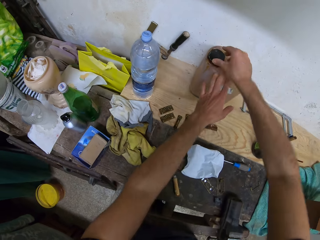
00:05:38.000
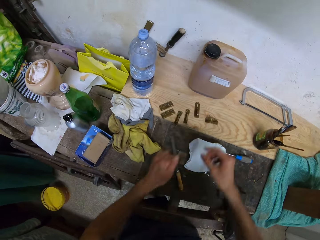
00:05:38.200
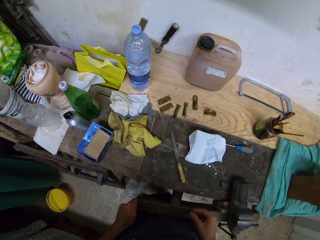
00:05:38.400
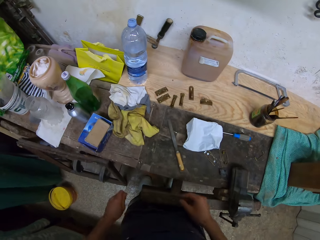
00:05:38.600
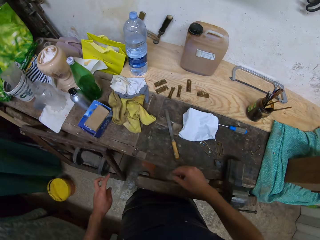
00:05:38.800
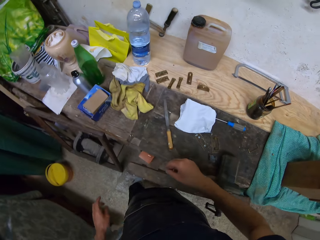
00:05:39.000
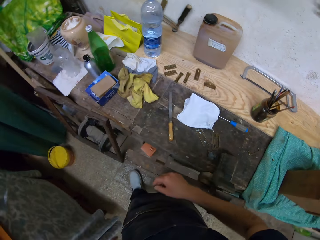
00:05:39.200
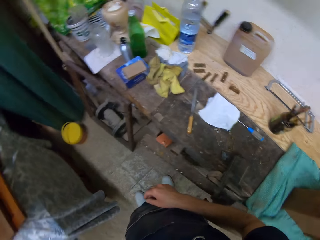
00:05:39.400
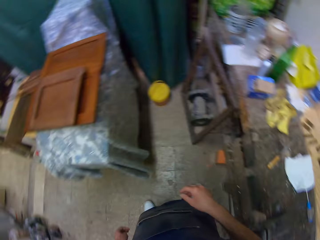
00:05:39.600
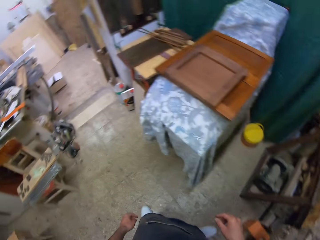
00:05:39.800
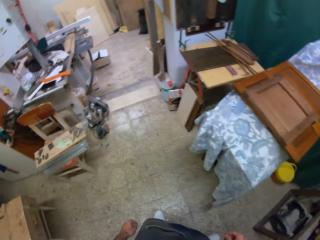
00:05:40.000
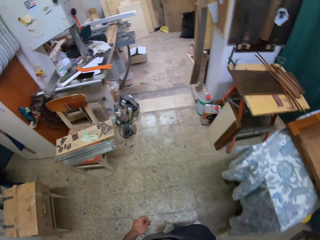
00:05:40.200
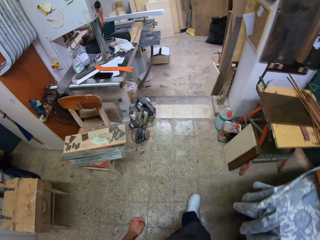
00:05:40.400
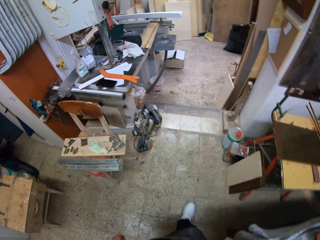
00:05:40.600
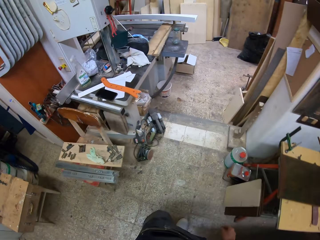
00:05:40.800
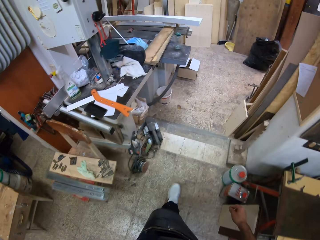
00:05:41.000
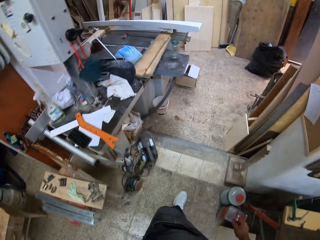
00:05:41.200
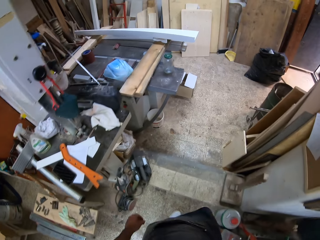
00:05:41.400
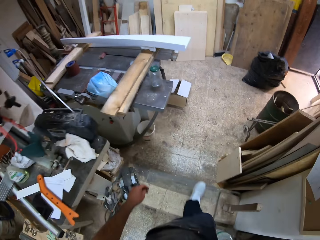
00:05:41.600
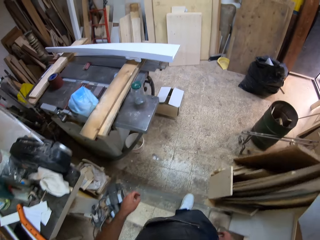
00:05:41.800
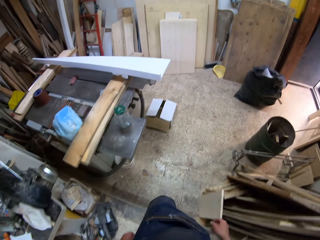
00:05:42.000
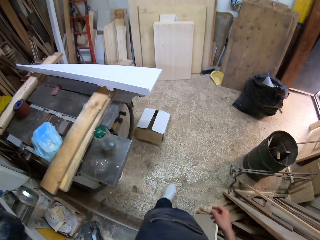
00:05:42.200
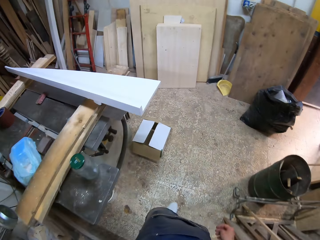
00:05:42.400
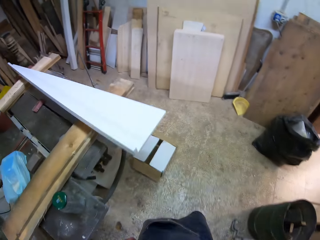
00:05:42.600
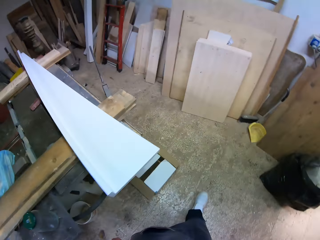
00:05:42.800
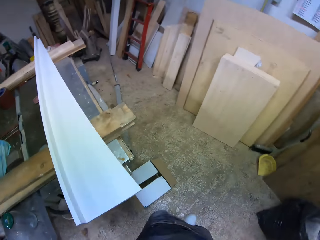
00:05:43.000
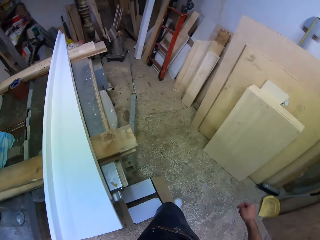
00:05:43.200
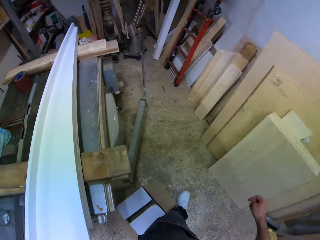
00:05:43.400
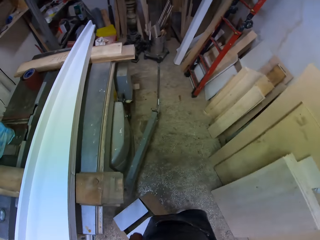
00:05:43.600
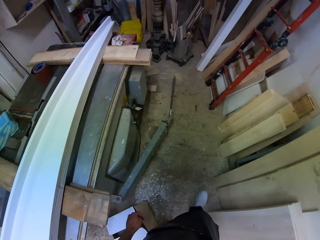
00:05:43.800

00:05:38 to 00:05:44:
The camera wearer walks to another part of the workshop. He turns around. He knocks a box with his leg.

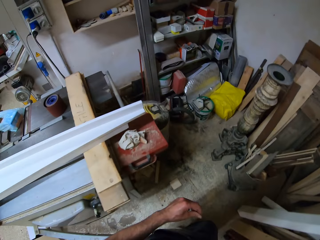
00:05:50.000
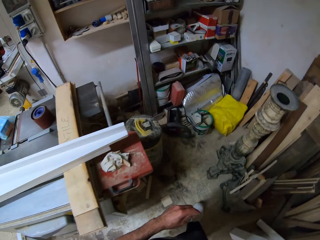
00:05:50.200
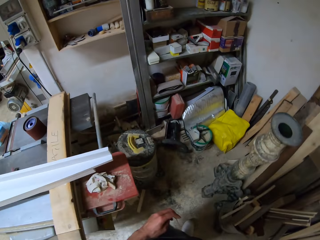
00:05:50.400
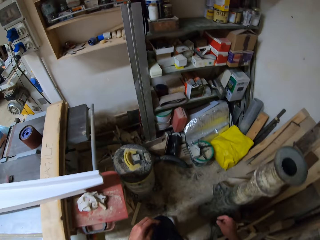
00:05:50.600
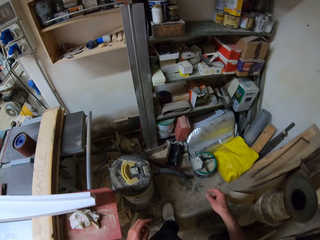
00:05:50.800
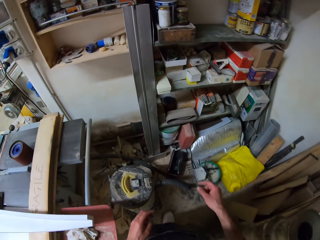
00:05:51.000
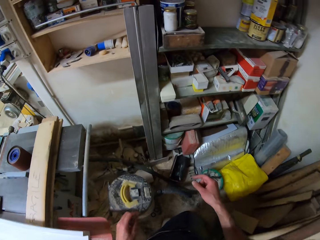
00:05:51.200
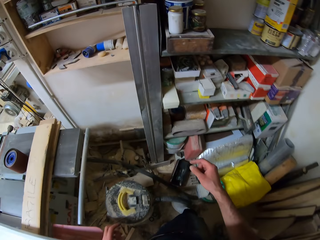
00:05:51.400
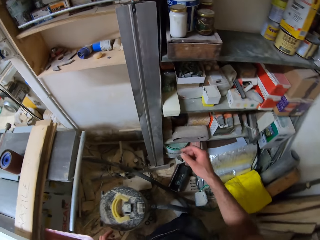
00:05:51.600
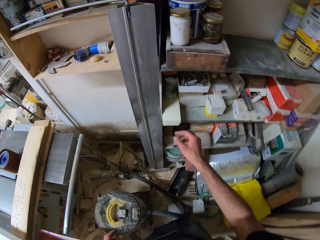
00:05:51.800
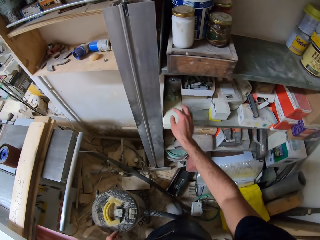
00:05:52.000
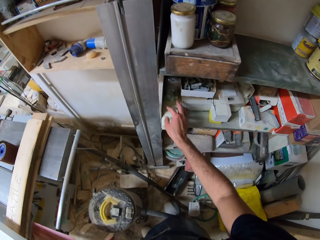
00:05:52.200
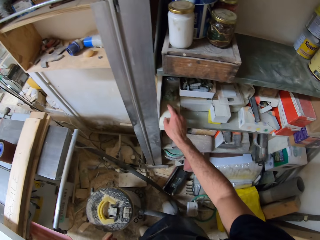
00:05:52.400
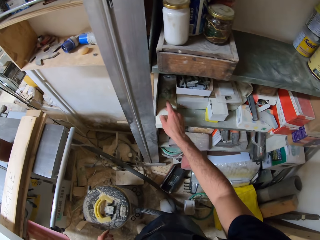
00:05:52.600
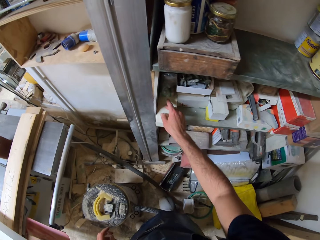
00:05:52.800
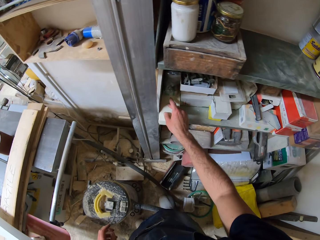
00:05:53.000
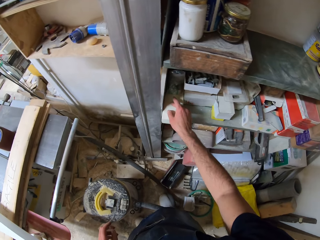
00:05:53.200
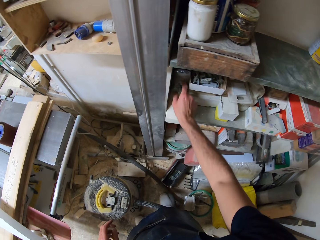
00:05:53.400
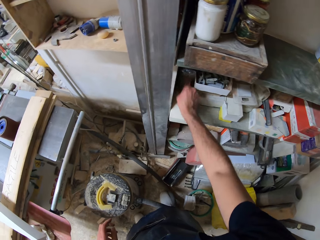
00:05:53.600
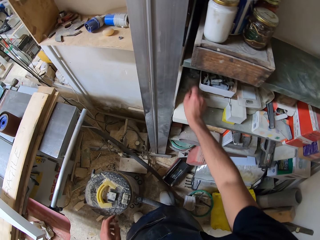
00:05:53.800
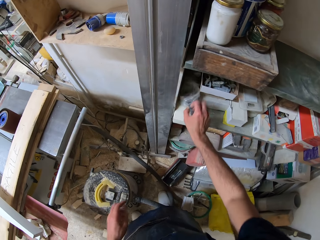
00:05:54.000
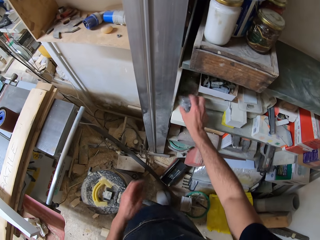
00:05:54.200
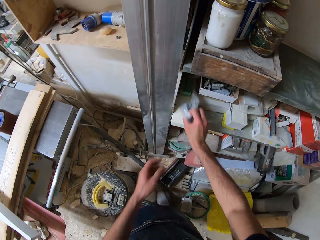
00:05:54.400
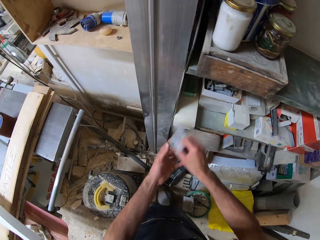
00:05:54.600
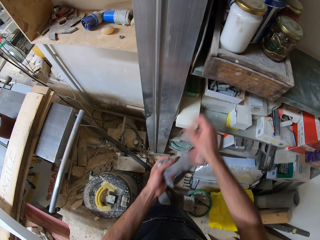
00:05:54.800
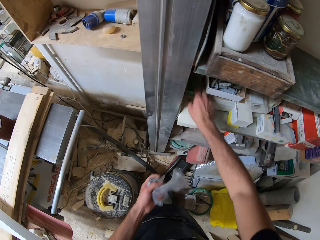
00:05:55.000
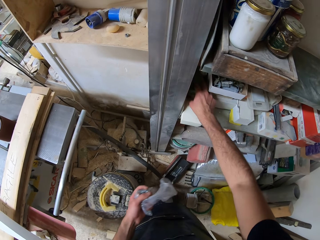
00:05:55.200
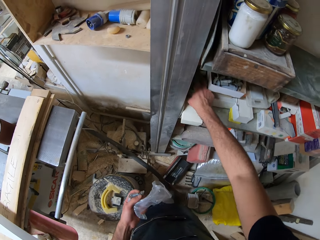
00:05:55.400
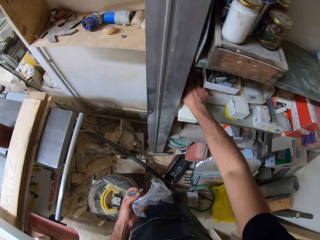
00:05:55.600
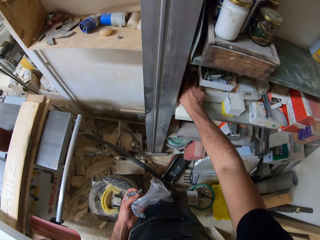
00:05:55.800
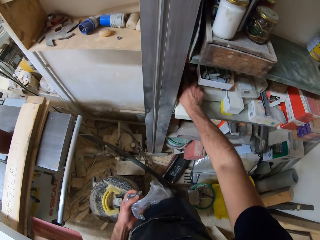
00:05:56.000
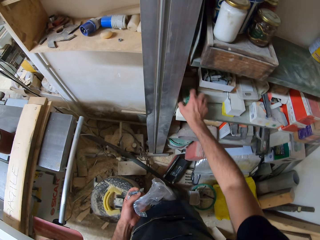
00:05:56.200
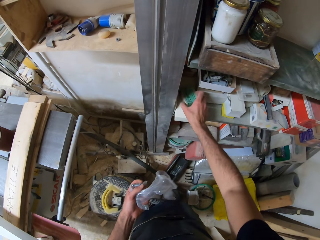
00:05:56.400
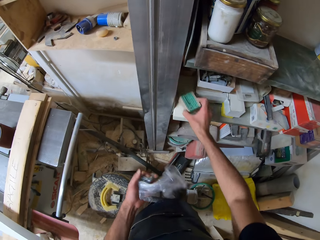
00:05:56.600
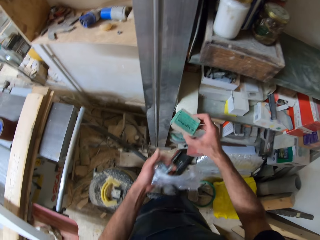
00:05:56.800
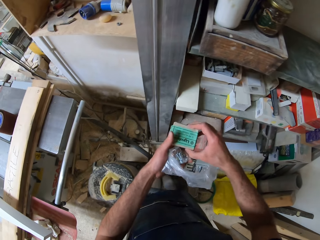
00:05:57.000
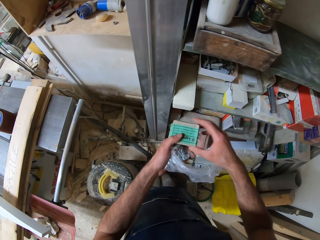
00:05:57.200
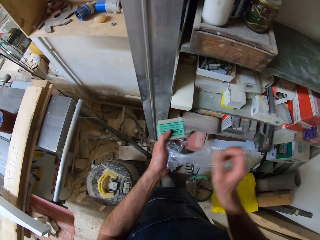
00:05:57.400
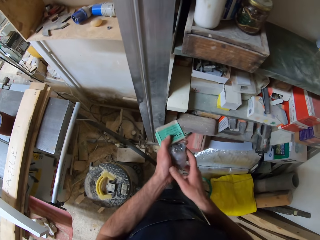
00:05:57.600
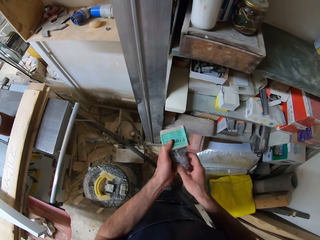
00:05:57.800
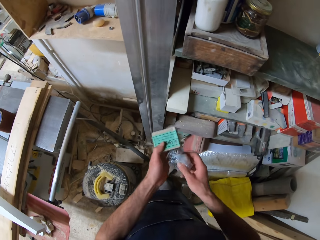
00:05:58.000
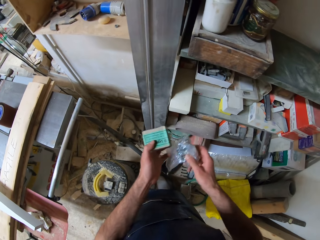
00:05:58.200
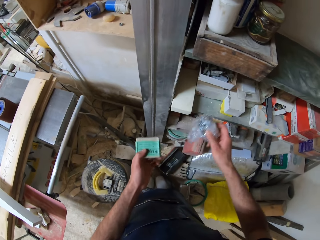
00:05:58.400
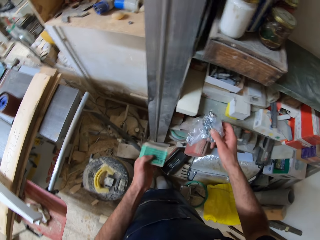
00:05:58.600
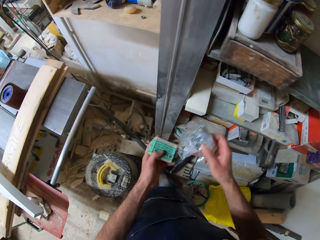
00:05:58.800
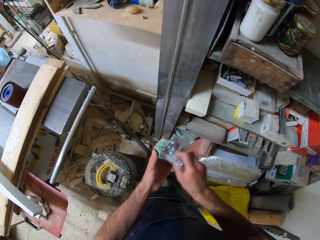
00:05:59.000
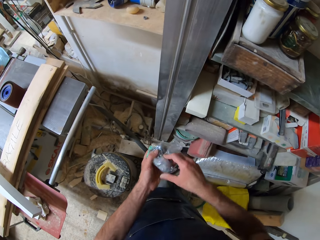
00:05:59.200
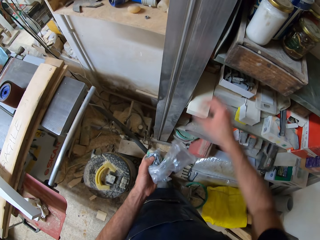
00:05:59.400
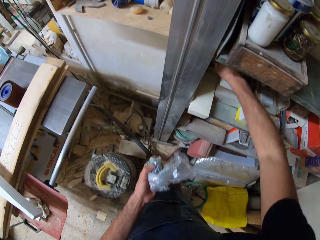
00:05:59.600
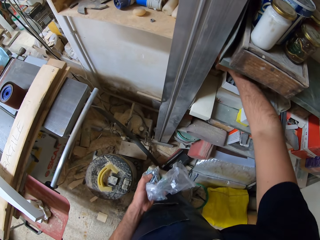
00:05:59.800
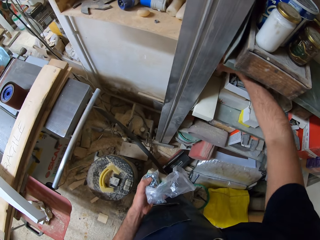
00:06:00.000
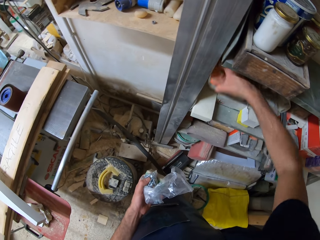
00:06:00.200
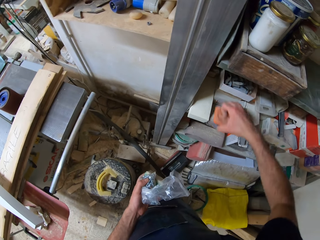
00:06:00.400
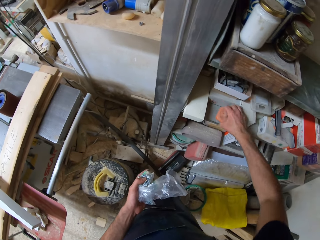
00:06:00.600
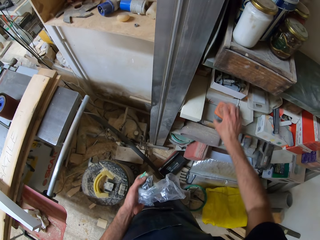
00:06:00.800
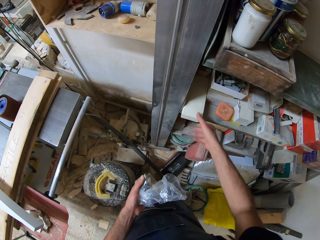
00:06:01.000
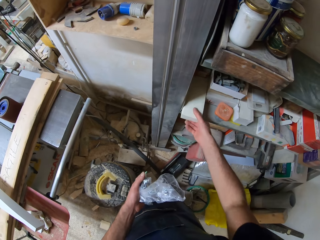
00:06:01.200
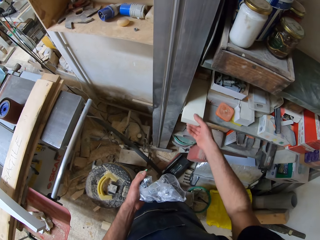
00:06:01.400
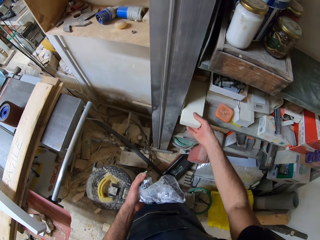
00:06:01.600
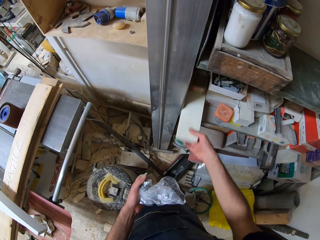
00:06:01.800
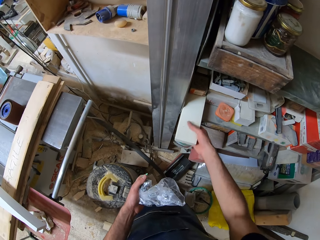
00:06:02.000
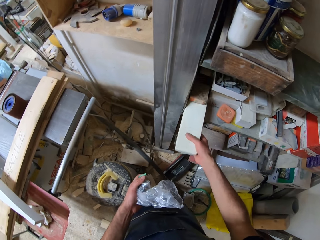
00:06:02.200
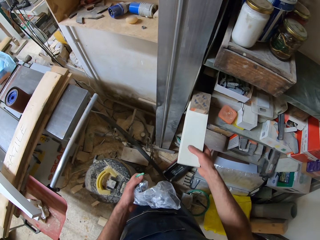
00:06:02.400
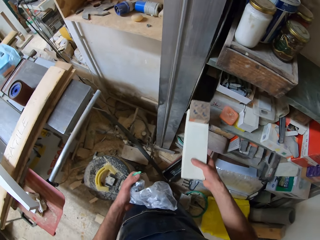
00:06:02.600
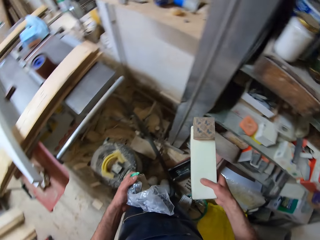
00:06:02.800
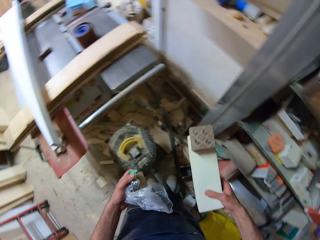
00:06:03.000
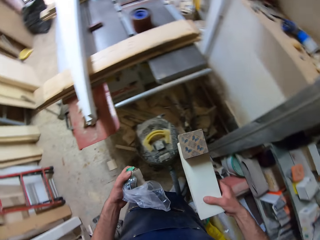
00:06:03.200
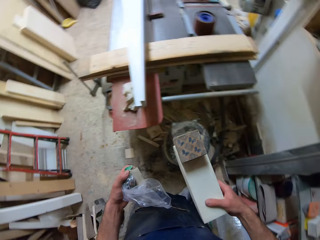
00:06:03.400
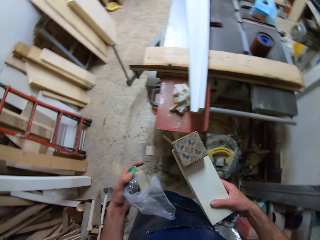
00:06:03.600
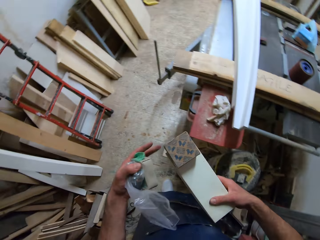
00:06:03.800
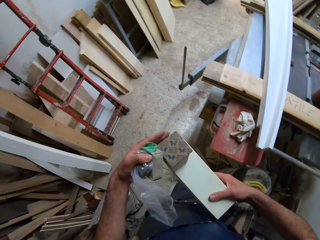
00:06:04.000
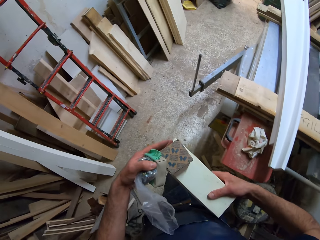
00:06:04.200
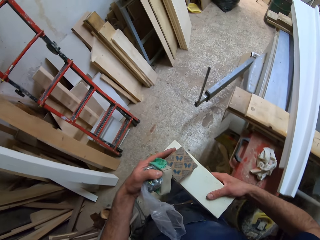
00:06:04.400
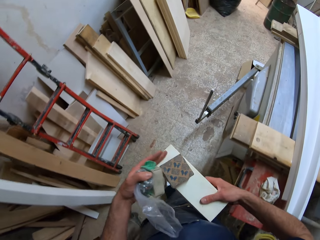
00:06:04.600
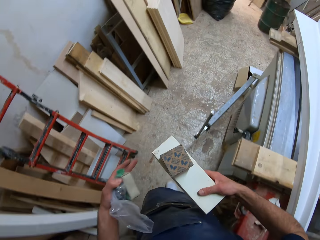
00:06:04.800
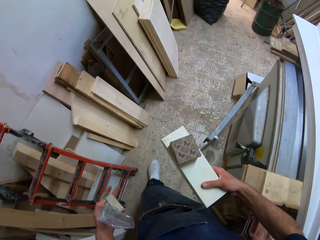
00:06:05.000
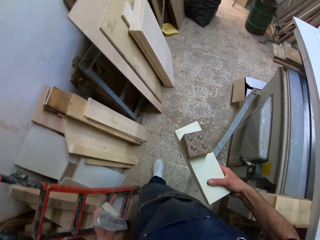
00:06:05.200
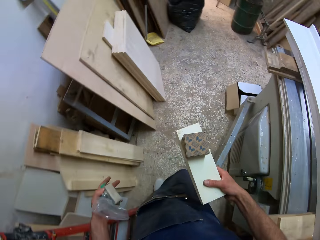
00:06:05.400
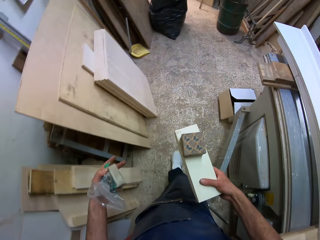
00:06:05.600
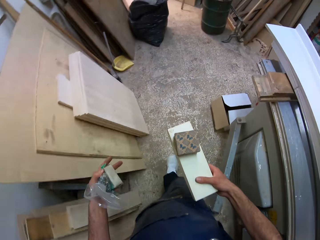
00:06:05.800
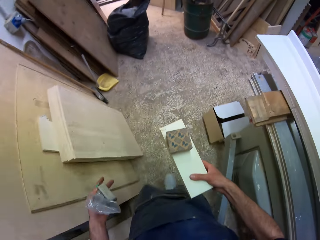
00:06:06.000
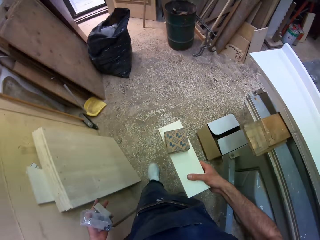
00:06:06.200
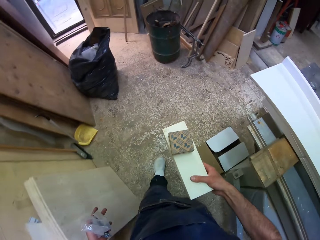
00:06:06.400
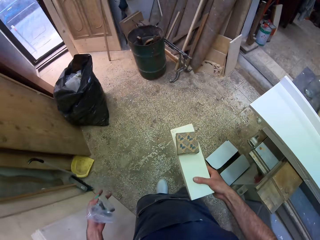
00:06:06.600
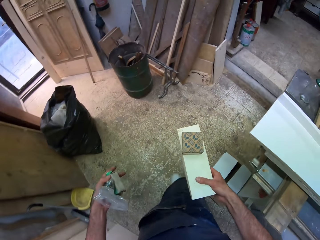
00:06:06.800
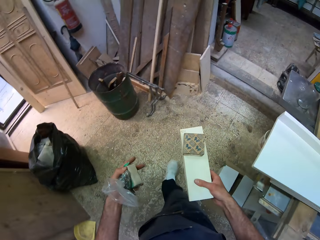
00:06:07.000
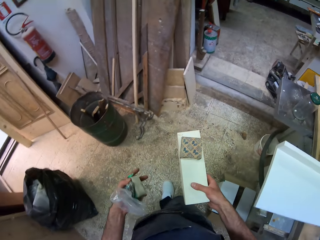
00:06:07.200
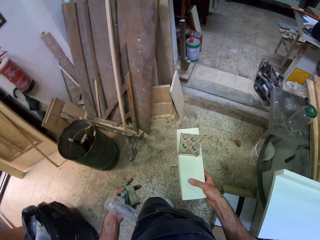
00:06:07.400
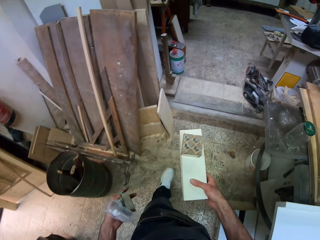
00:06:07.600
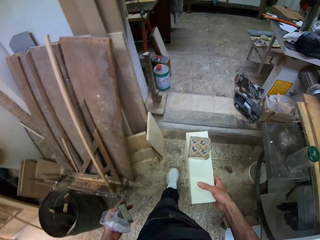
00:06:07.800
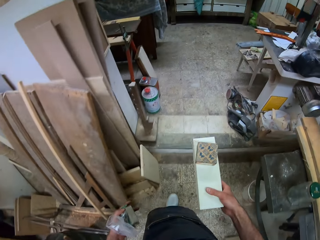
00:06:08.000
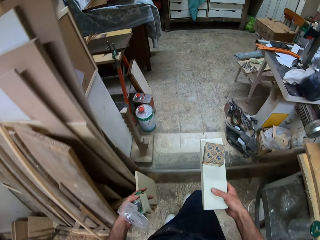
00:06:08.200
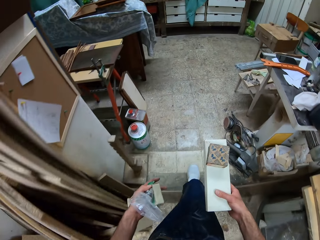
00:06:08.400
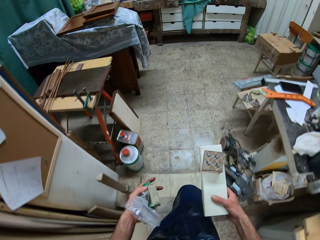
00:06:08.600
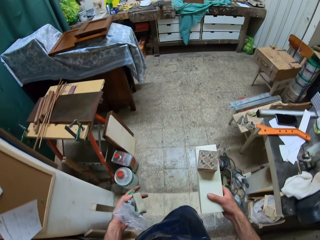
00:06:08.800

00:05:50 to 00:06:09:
The camera wearer walks to a shelf. He holds something. He picks a first object, a polythene bag, from a shelf with his right hand. He passes the object to his left hand. He holds the polythene bag. He picks a second object, a box, with his right hand. He passes the object to his left hand. He holds the box. He passes the first object back to his right hand. He holds the polythene bag. He returns the first object to his left hand. He changes the position of an object on the shelf. He picks a plastic container and places the plastic container on the shelf. He picks another object from the shelf with his right hand. He pulls a box. He lifts the box. He walks away from the shelf. He adjusts the objects in his right hand with his left hand. He walks to the work table. He turns to the left.
